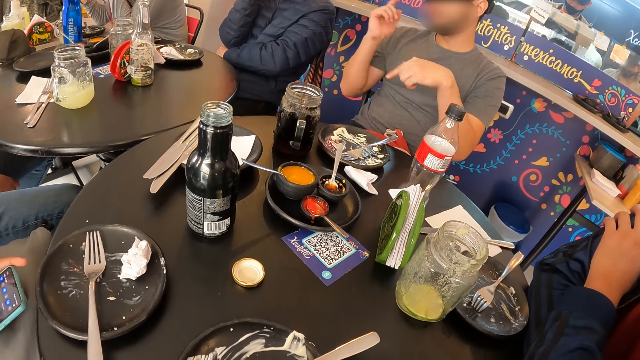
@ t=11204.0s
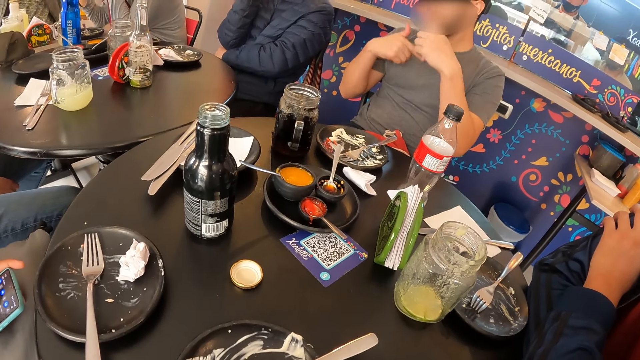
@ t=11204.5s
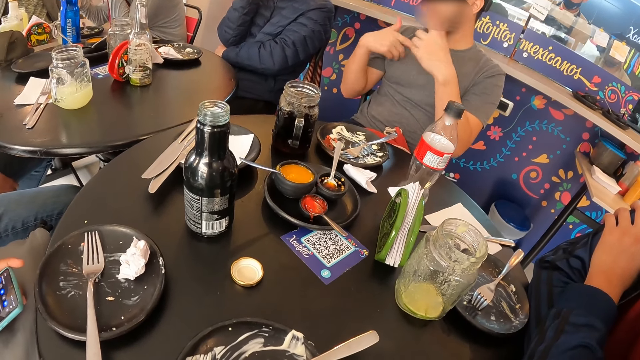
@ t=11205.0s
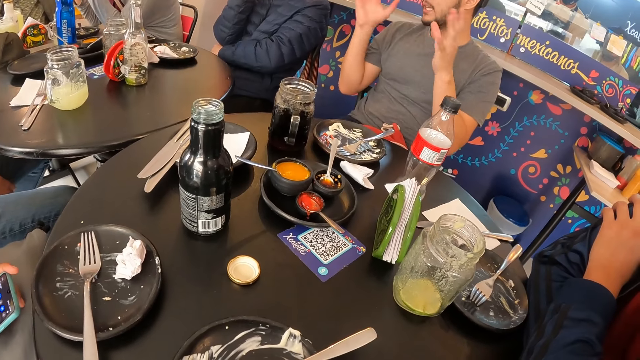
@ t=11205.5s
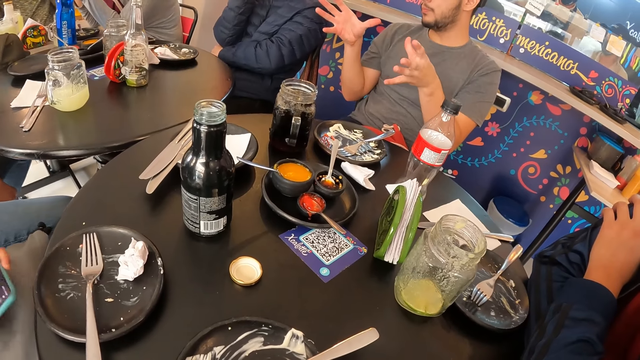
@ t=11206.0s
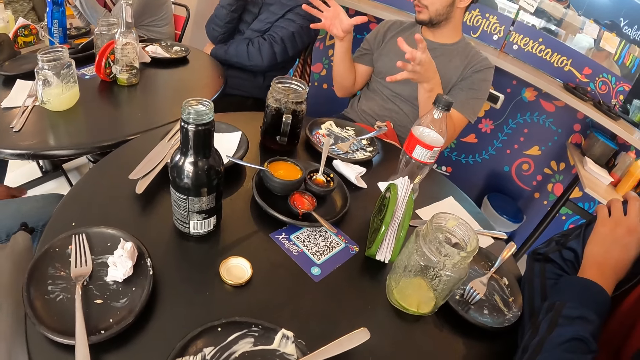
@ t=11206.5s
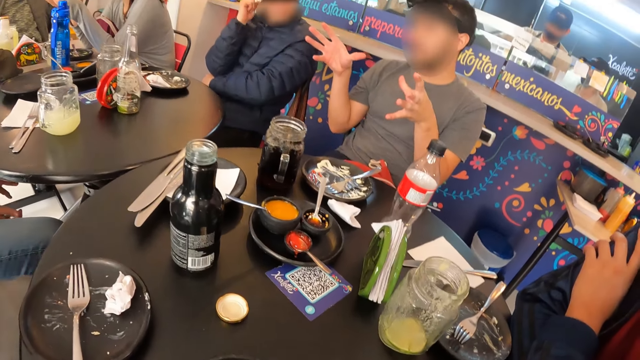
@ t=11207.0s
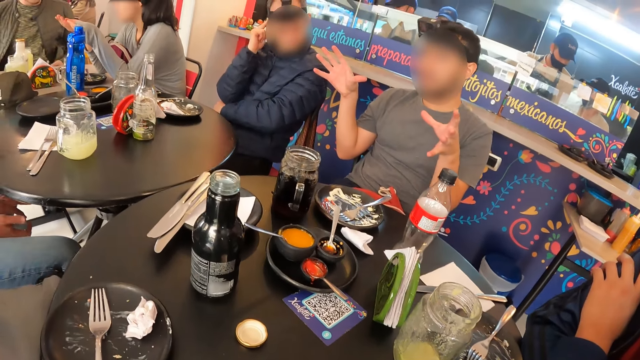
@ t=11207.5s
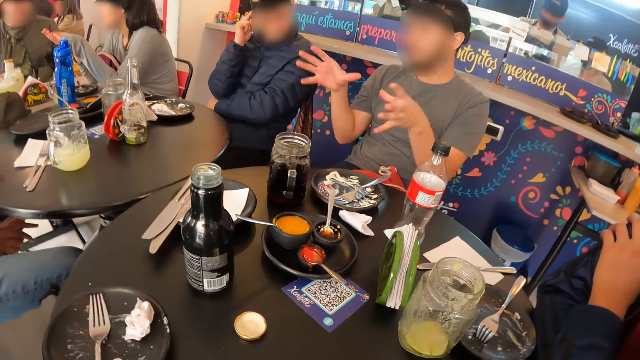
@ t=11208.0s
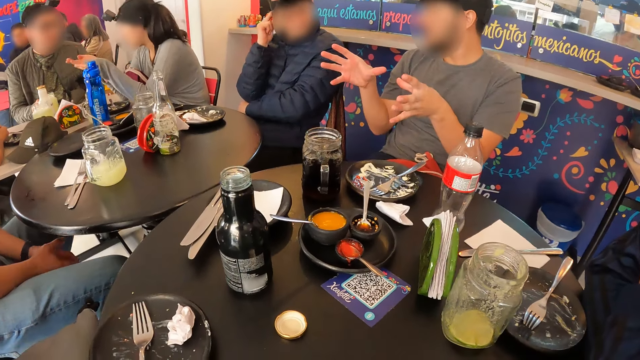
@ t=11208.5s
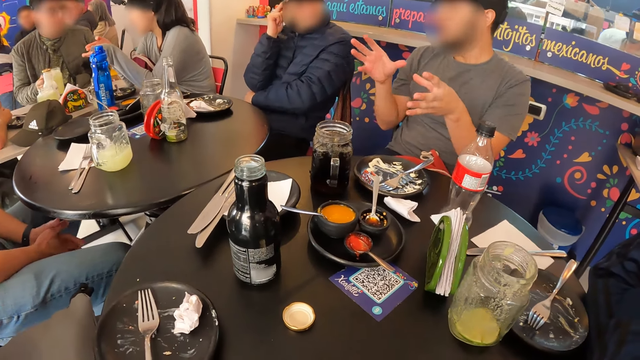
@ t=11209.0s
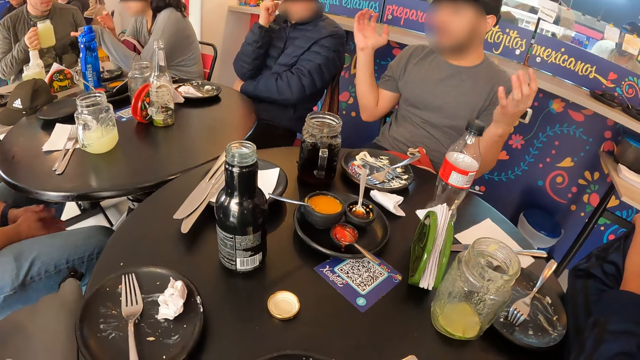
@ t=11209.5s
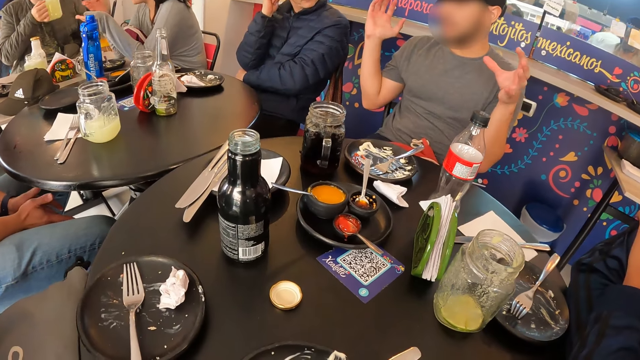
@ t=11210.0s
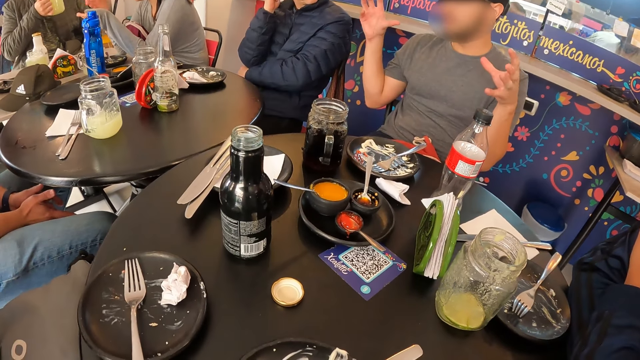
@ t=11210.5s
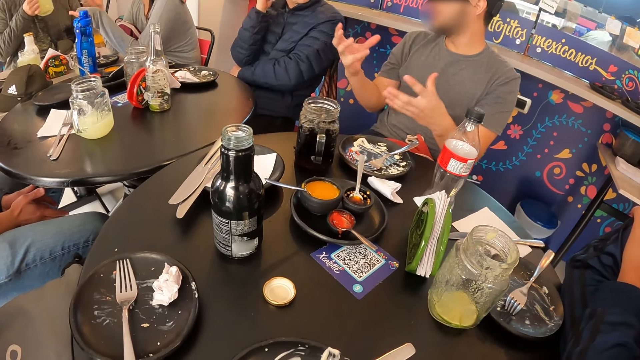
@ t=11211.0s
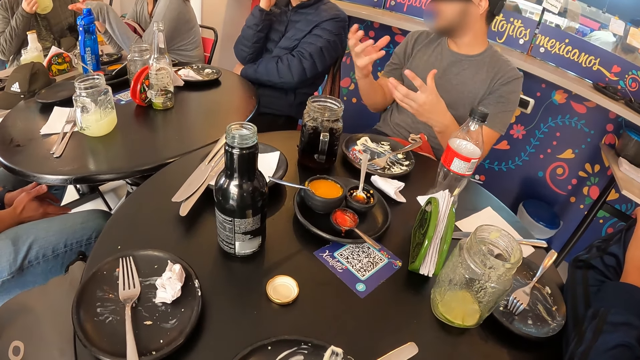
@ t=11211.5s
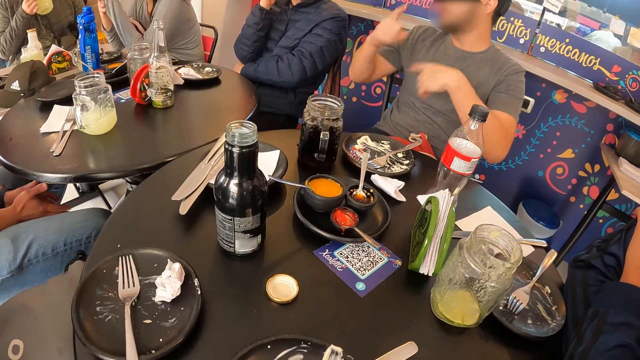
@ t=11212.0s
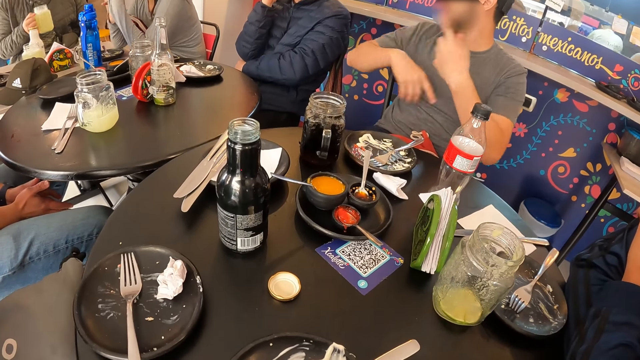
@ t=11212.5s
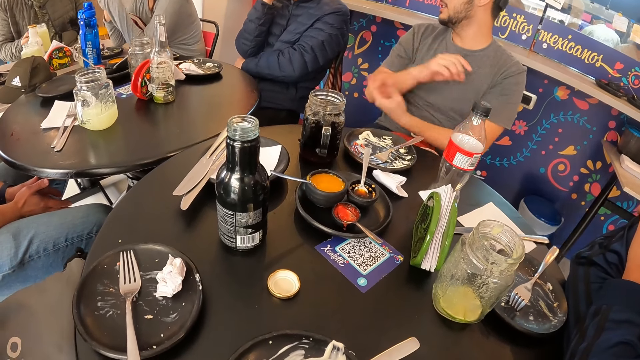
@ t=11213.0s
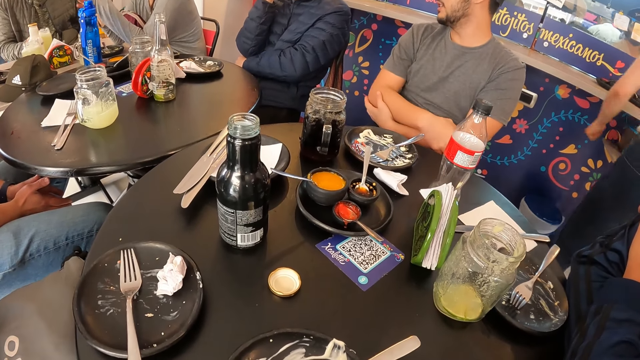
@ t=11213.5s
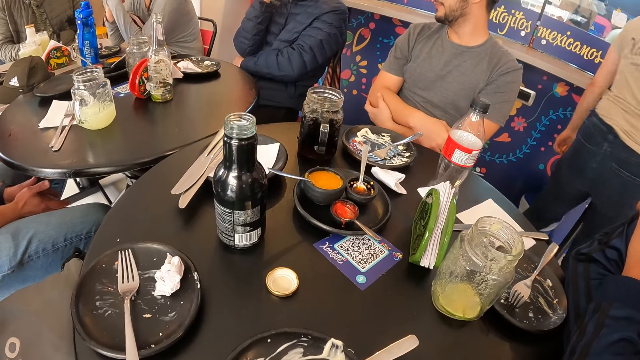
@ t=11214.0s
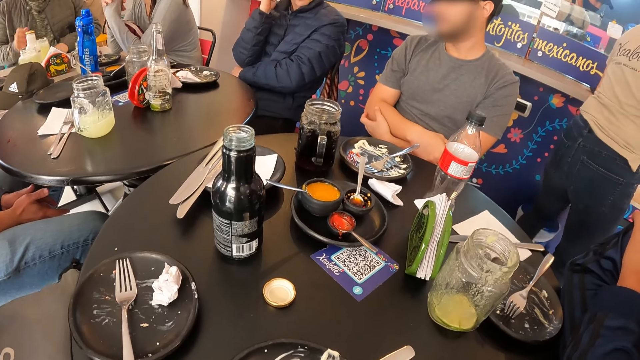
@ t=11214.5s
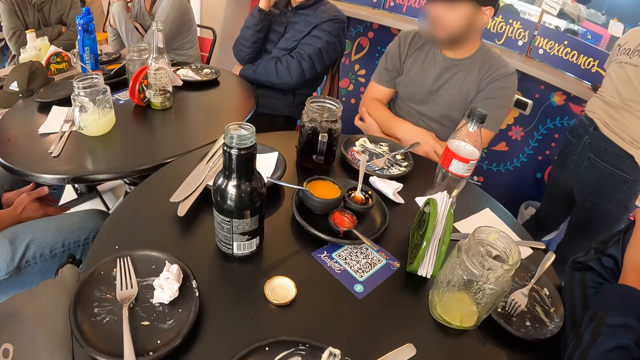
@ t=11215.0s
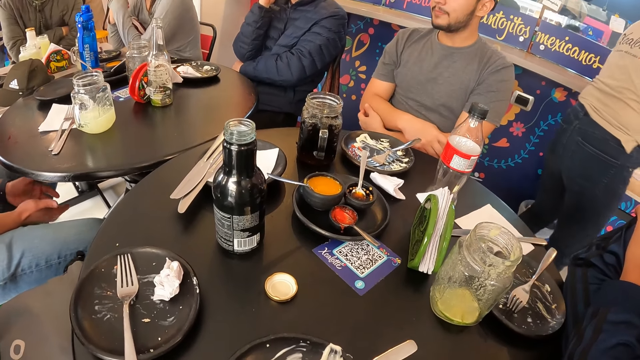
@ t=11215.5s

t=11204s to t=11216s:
A man picks a cup from the table with his right hand. The man drinks from the cup in his right hand. Another man interacts with a person. The first man drops the cup on the table with his right hand.

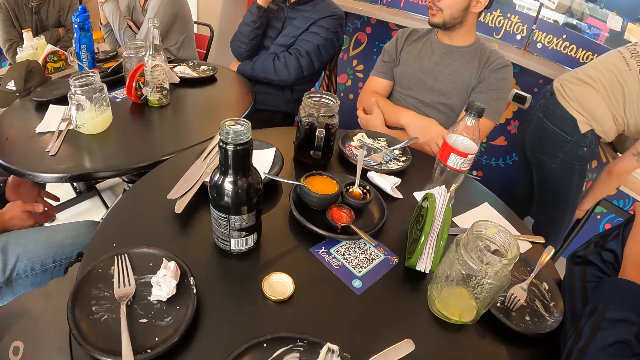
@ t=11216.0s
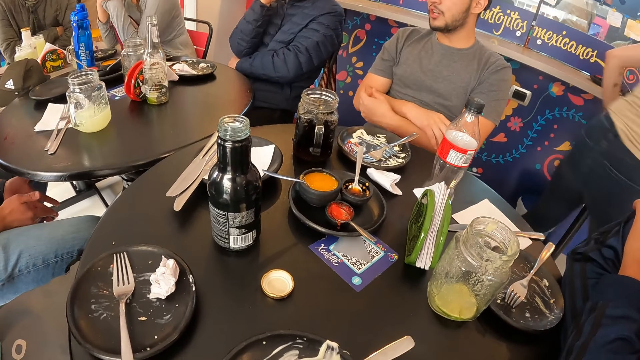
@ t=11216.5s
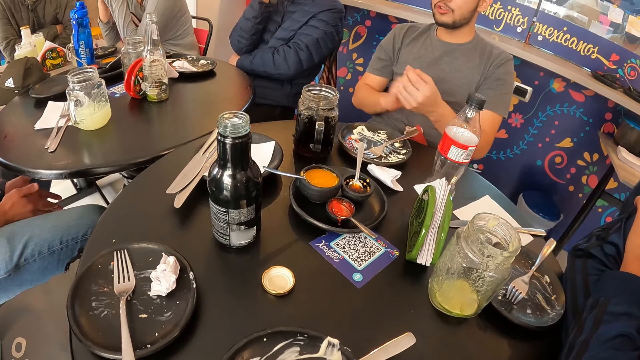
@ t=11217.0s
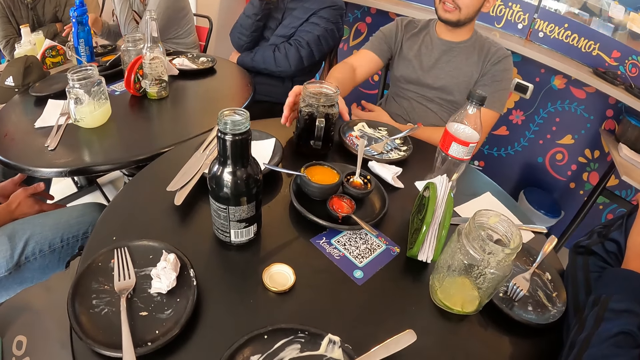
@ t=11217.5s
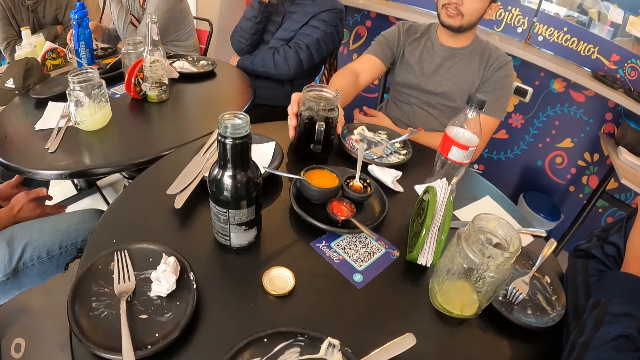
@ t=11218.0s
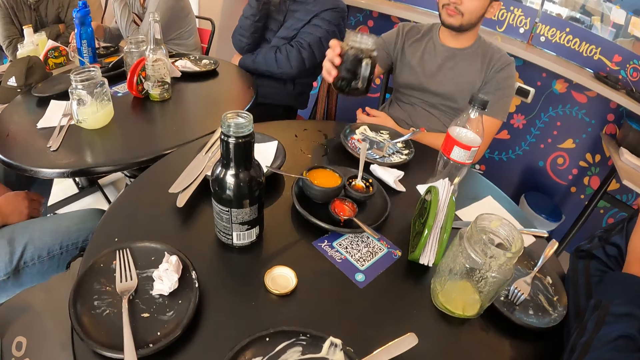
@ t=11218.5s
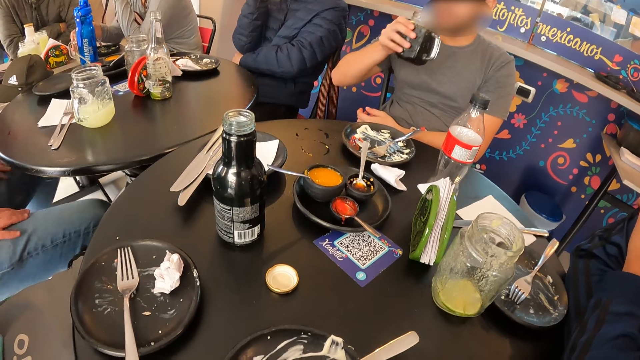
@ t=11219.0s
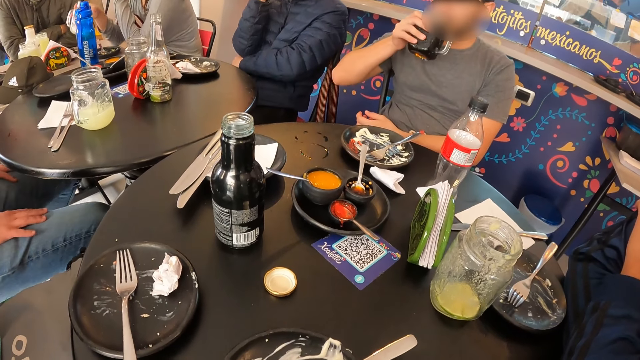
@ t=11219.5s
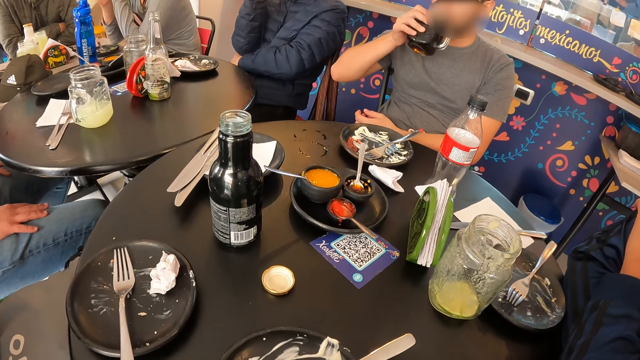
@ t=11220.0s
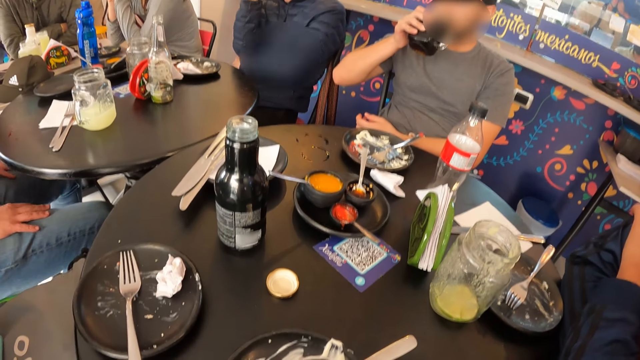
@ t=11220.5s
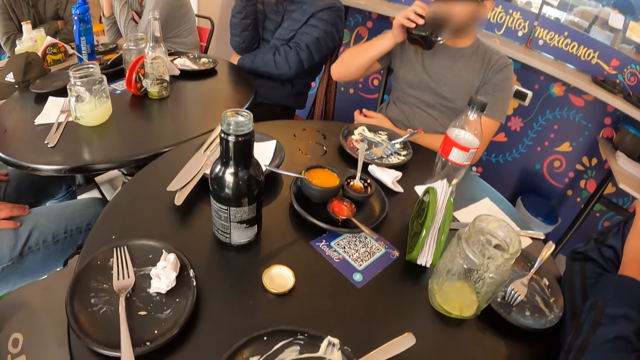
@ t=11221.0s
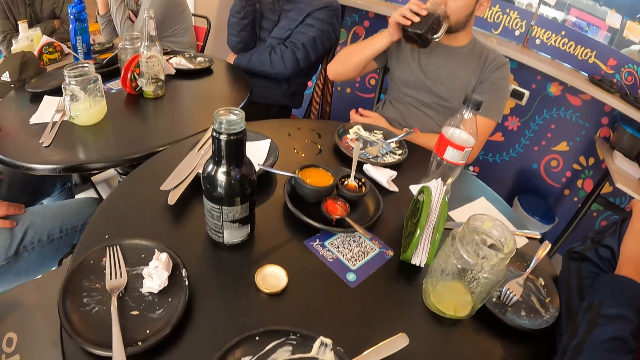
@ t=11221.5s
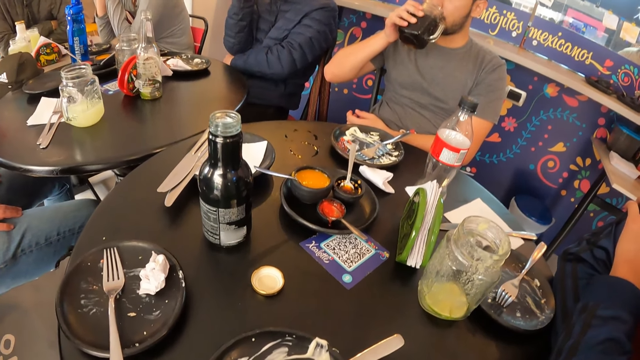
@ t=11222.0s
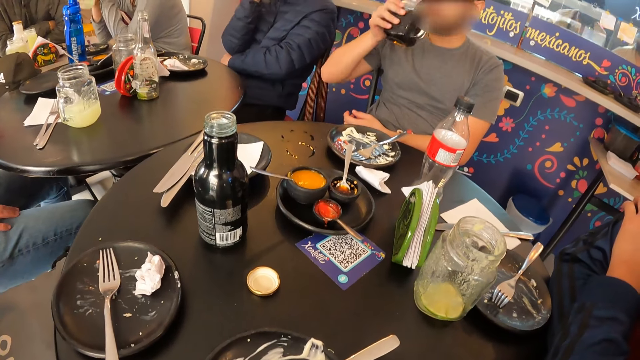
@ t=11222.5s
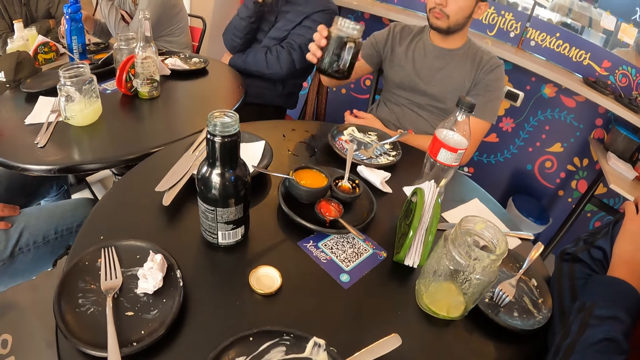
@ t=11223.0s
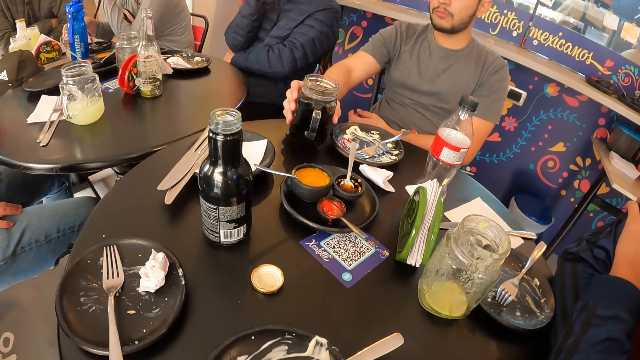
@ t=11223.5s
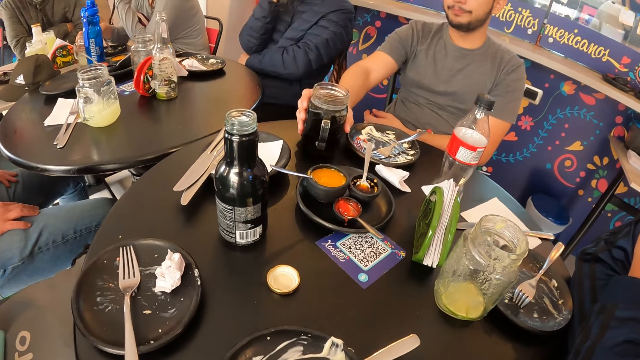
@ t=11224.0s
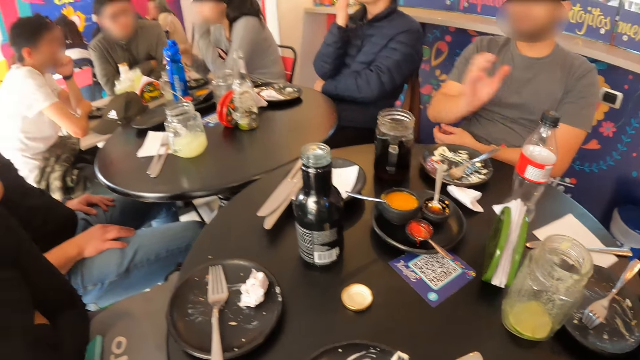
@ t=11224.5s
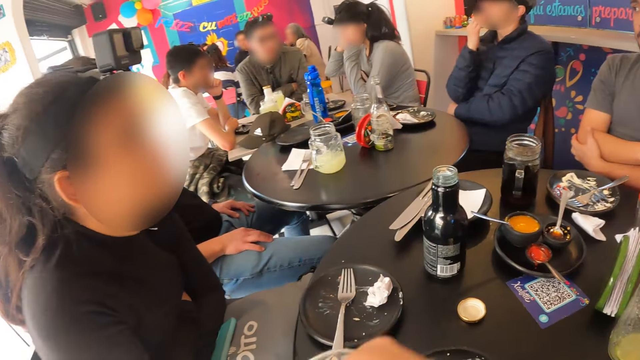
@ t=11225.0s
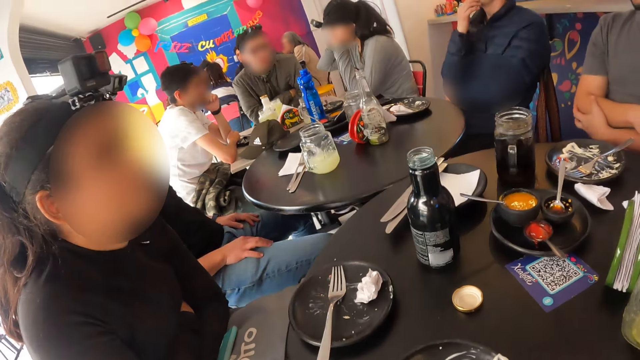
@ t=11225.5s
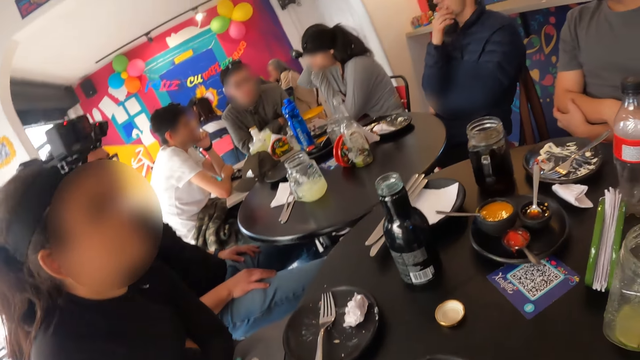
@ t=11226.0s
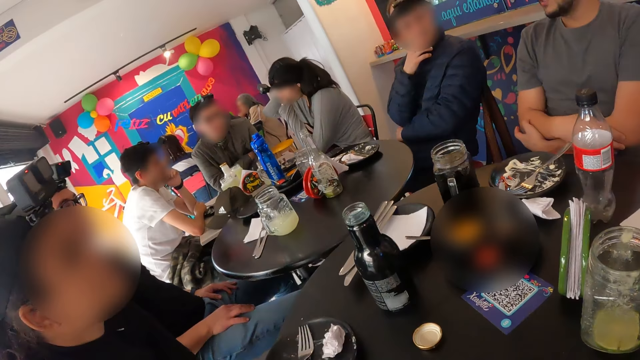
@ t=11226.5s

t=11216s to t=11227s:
A man picks a cup of juice from the table with his right hand. A woman picks a cup from the table with her right hand. The man drinks juice from the cup in his right hand. The woman drinks from the cup in her right hand. The man drops the cup on the table with his right hand. The woman drops the cup on the table with her right hand.
